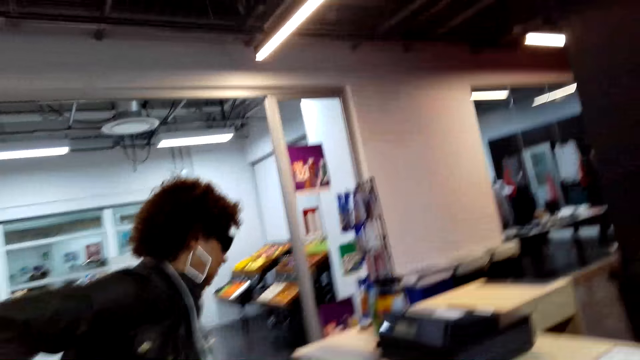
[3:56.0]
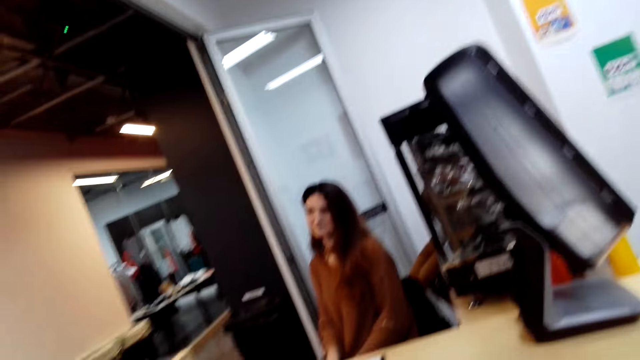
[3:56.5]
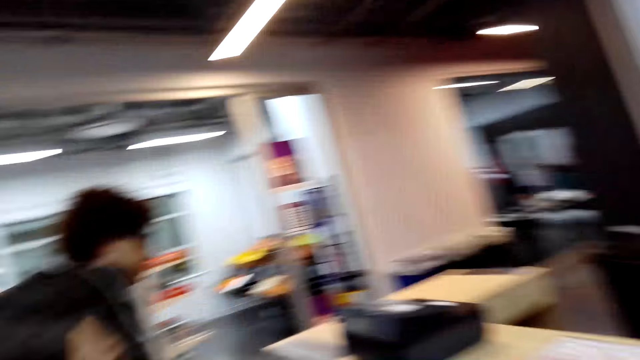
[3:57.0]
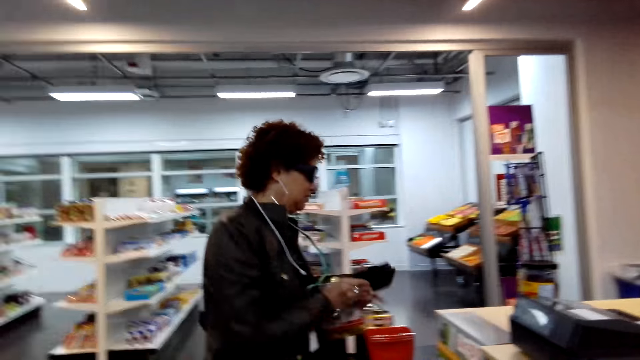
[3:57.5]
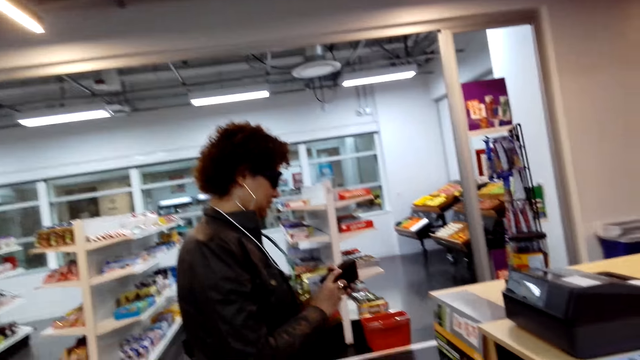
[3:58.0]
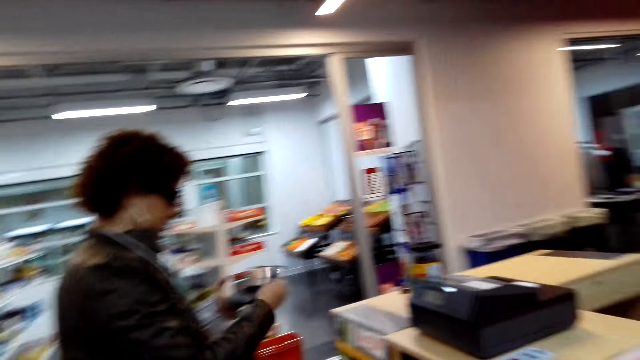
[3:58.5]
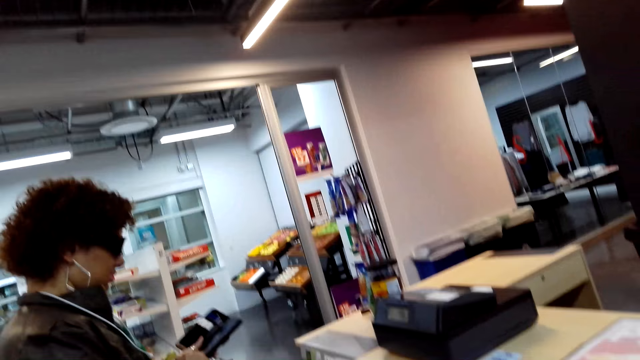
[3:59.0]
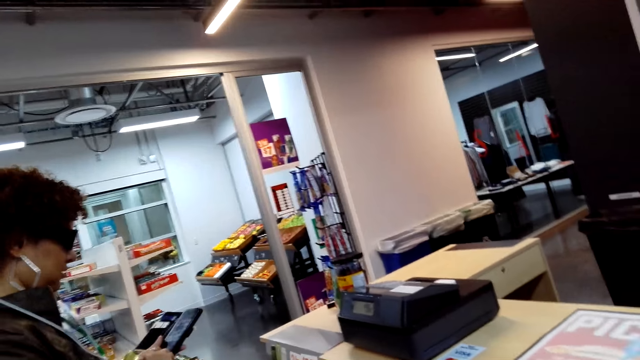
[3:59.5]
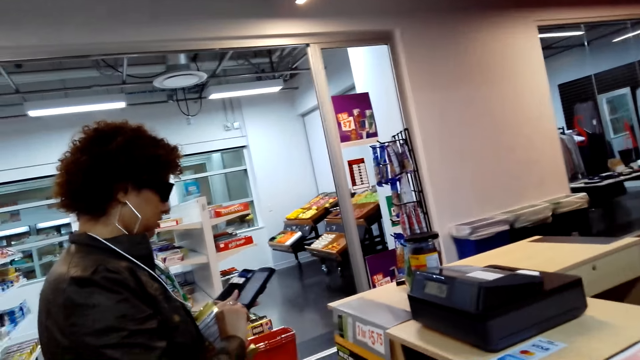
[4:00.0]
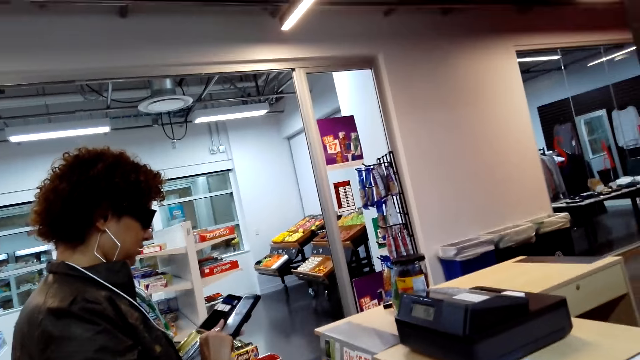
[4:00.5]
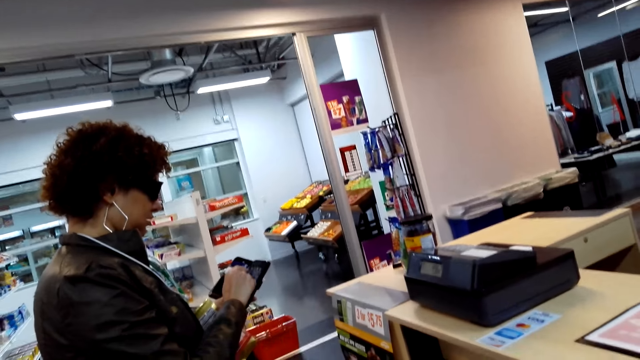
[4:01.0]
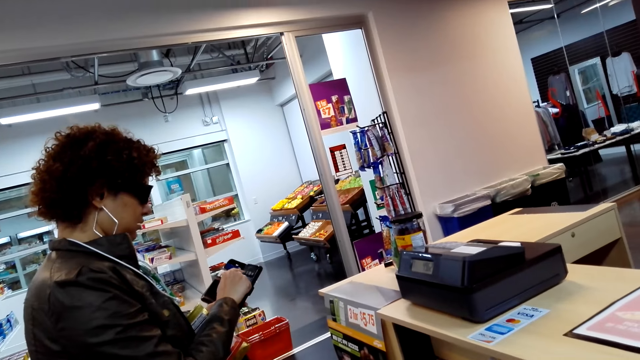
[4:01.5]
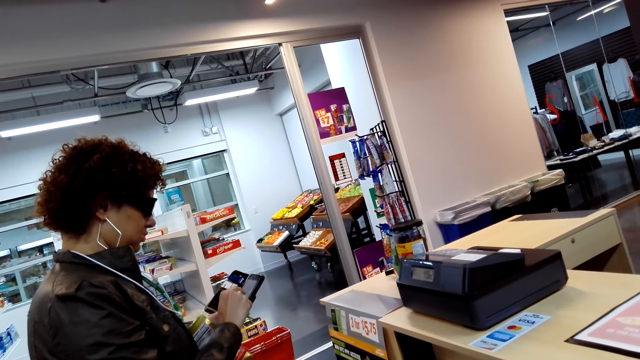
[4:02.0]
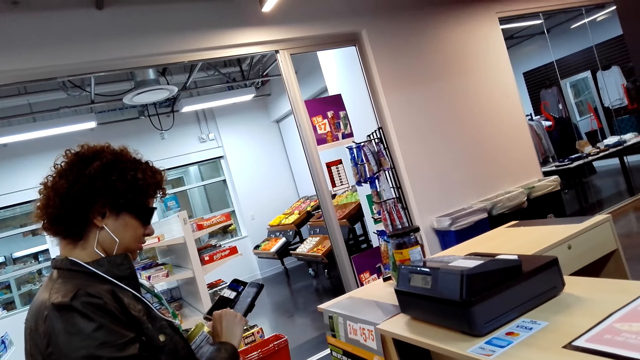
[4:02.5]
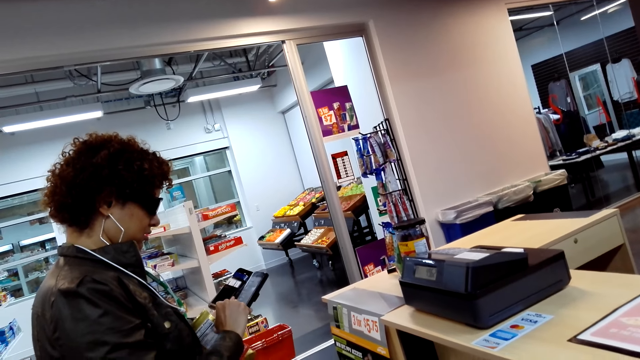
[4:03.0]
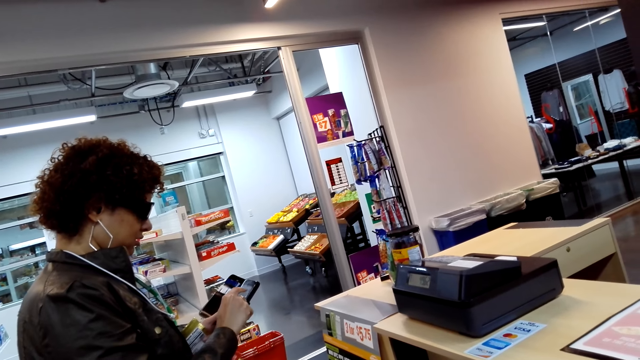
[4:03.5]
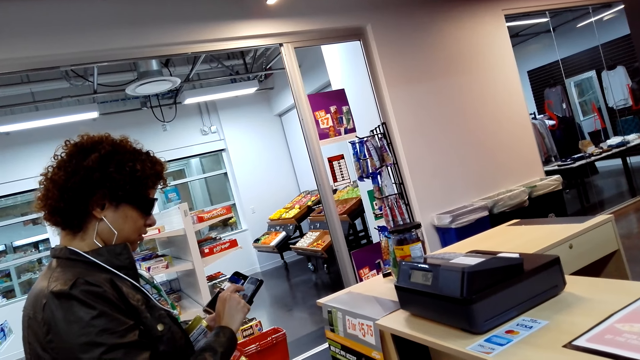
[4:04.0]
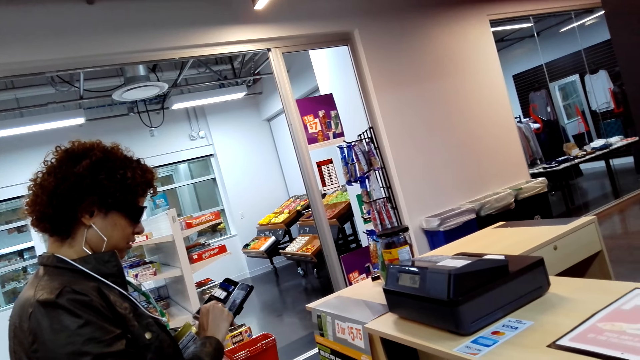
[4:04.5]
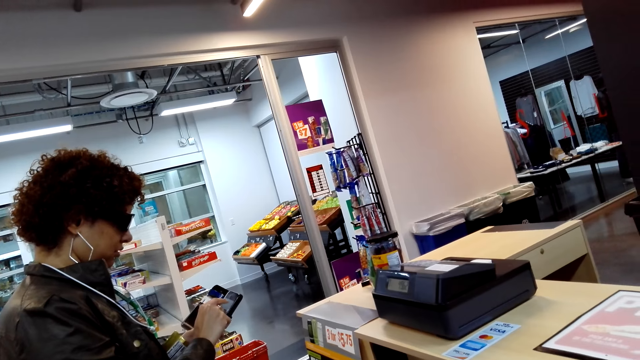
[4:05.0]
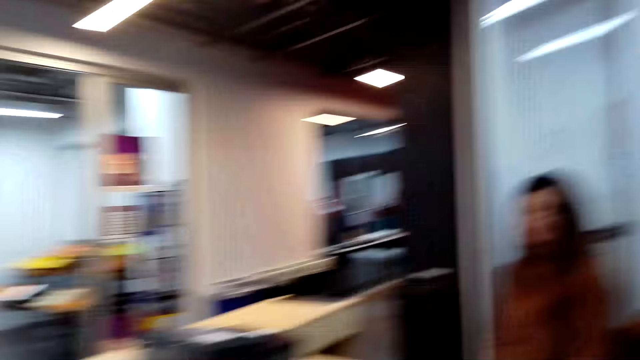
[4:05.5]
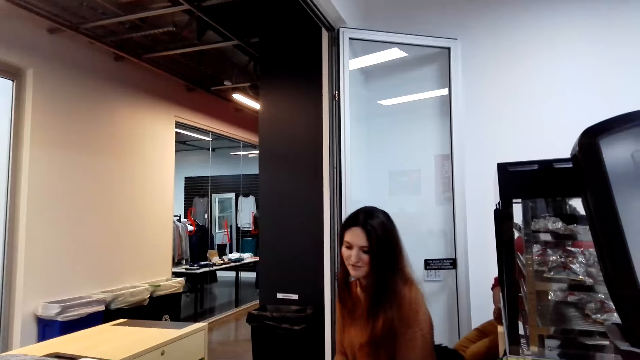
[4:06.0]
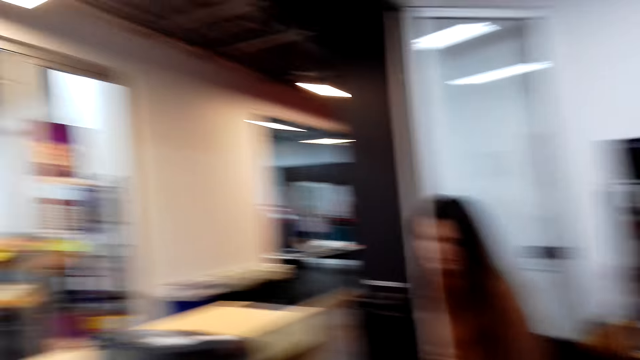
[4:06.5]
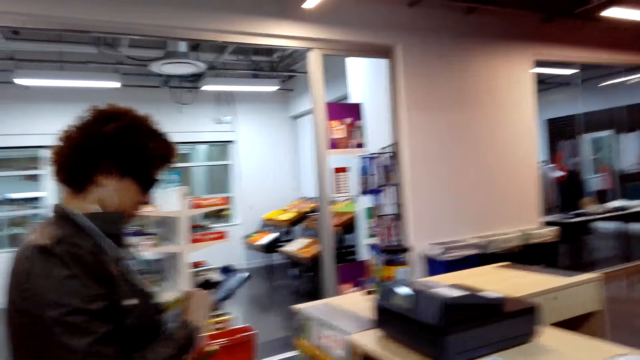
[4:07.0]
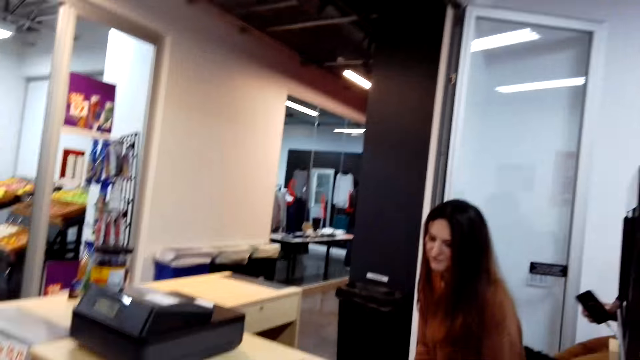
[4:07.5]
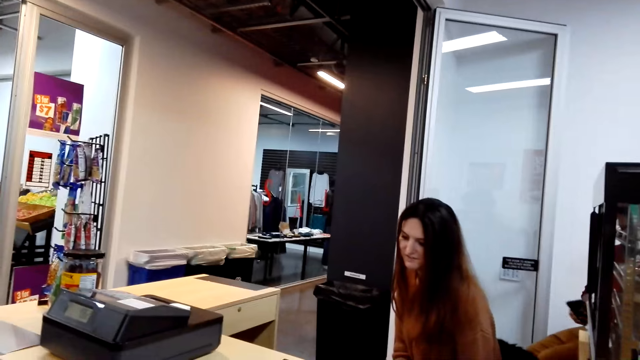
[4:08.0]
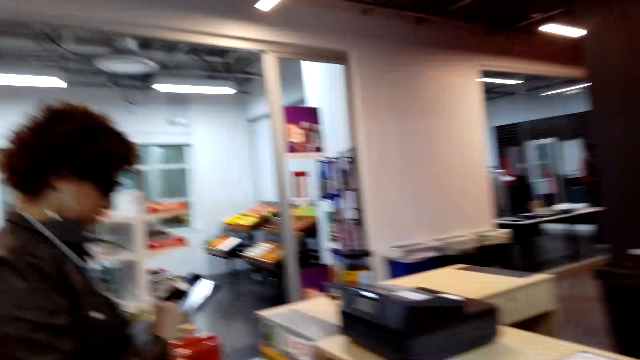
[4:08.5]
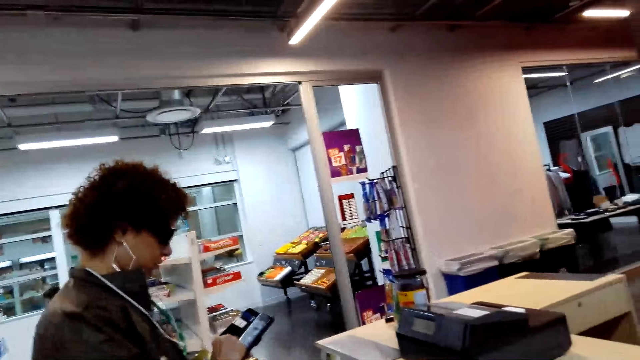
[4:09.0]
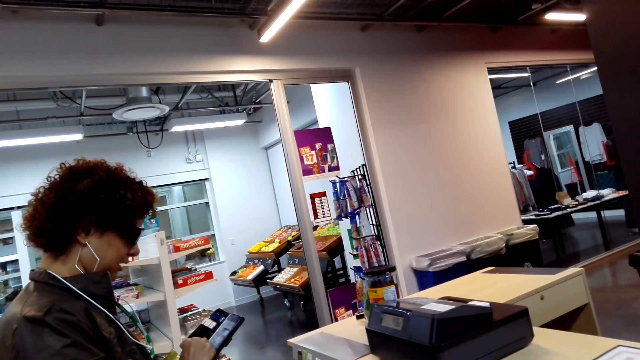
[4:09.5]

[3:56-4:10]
A person removes her phone from the pocket. The person operates the phone, and scrolls the phone. Another person talks to the camera wearer. The camera wearer converses with the first person and the other person.

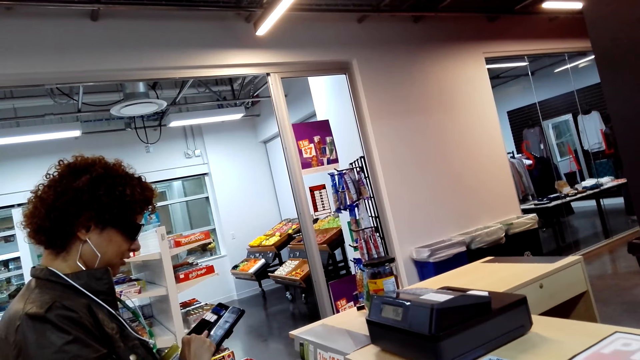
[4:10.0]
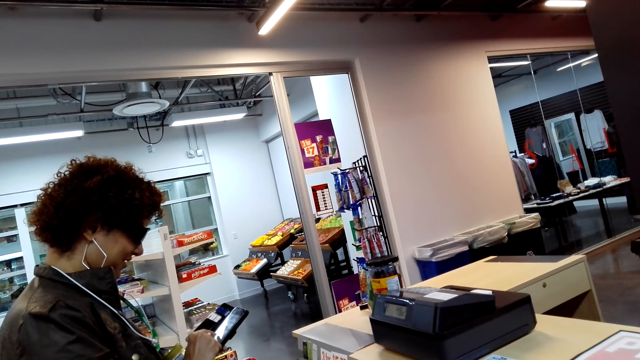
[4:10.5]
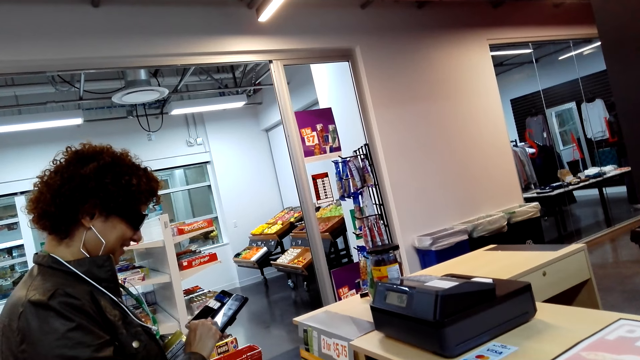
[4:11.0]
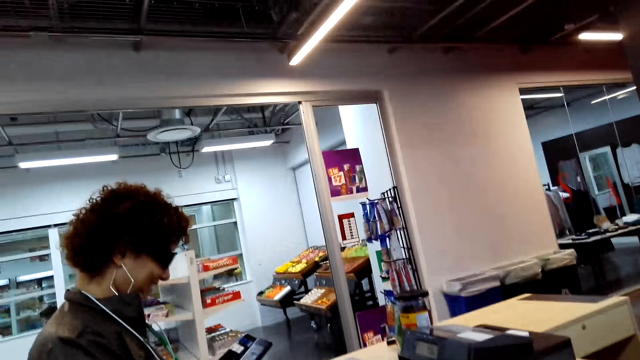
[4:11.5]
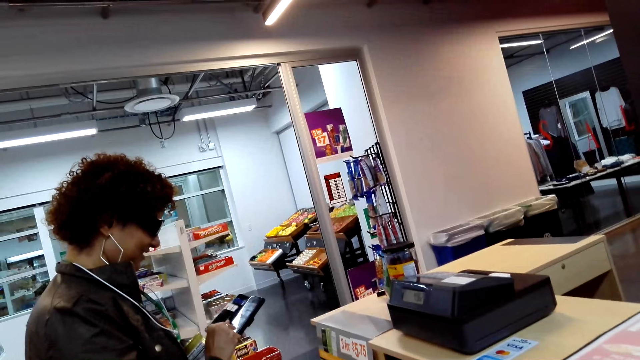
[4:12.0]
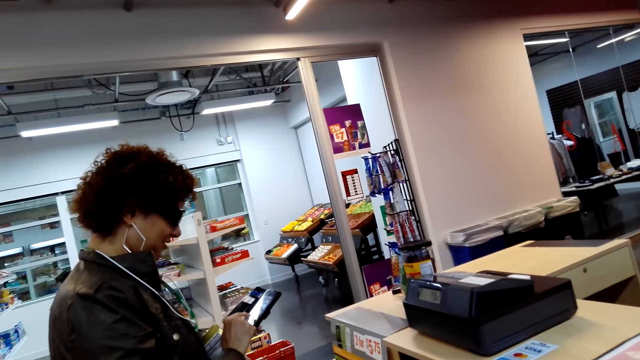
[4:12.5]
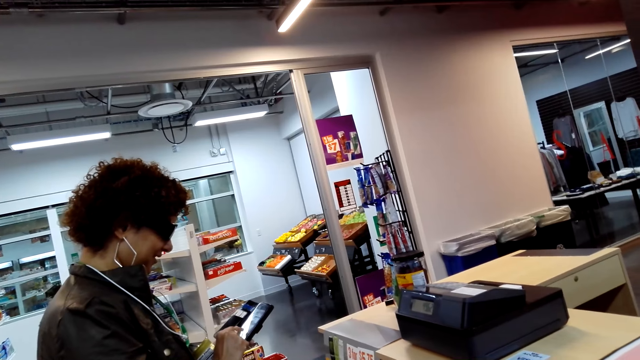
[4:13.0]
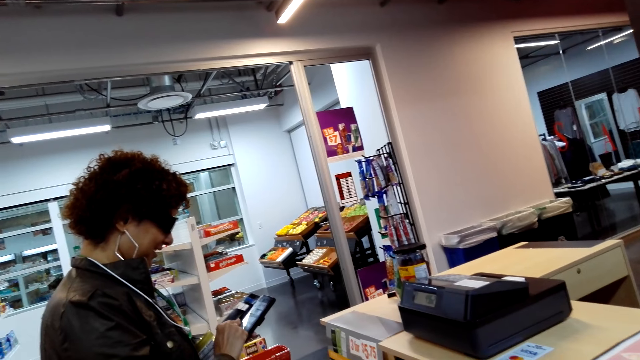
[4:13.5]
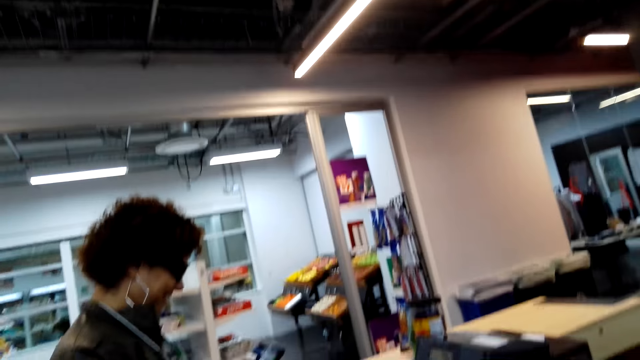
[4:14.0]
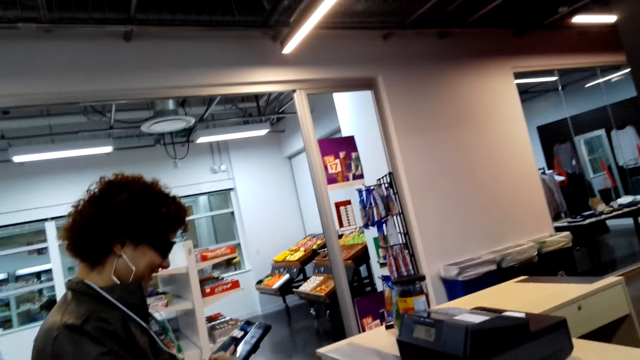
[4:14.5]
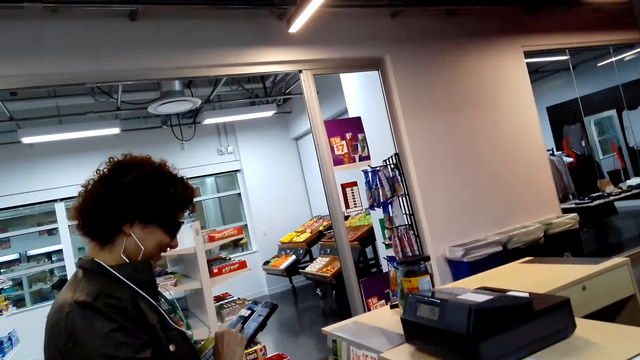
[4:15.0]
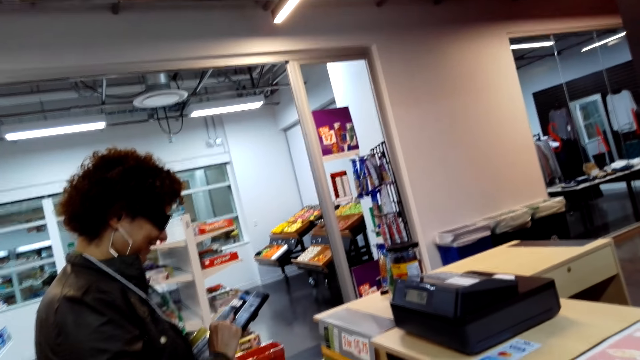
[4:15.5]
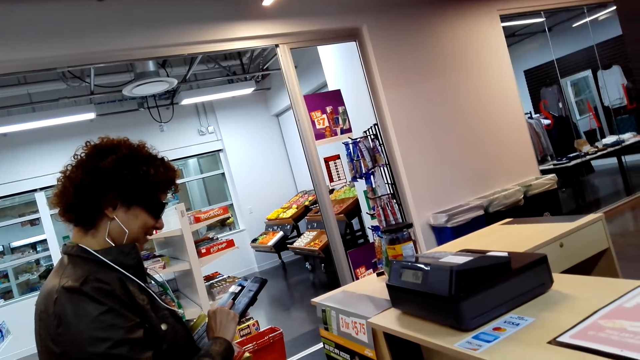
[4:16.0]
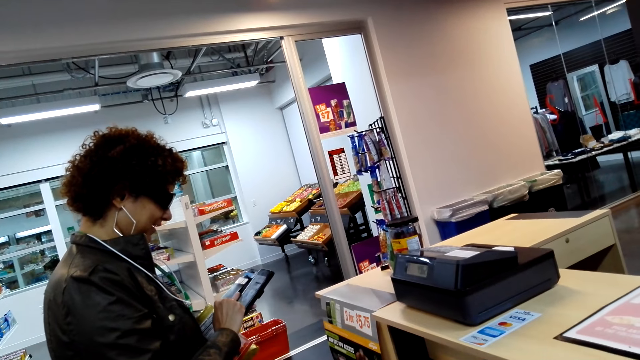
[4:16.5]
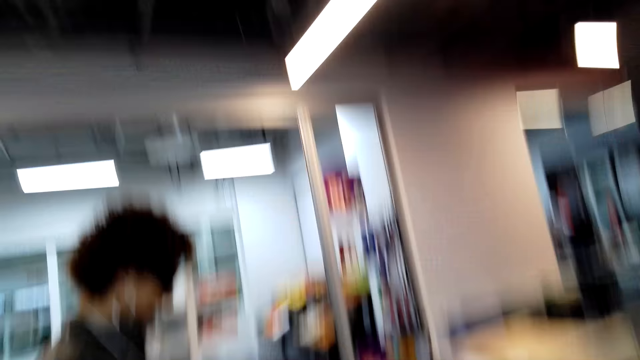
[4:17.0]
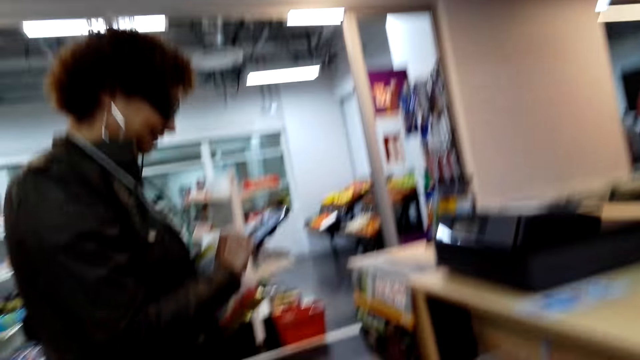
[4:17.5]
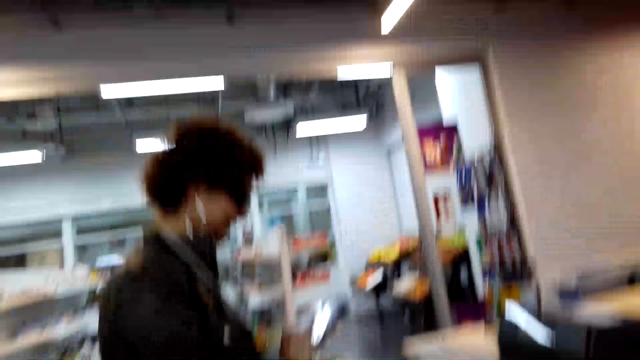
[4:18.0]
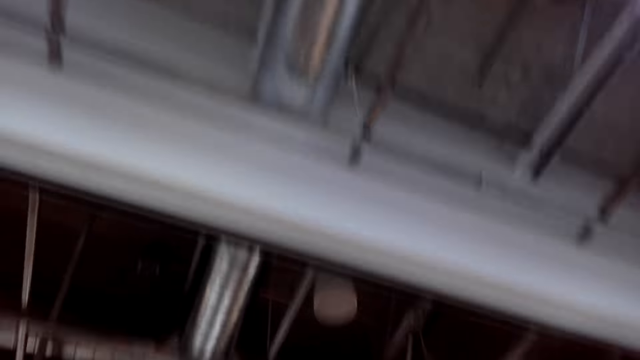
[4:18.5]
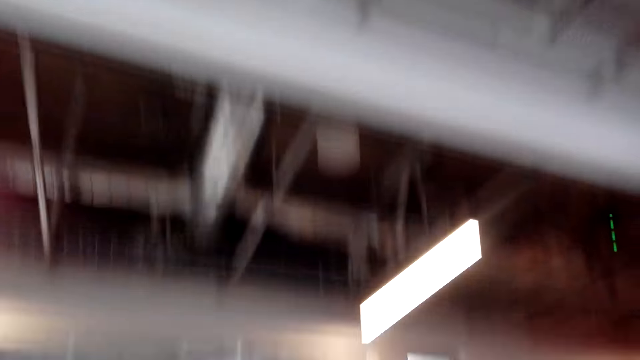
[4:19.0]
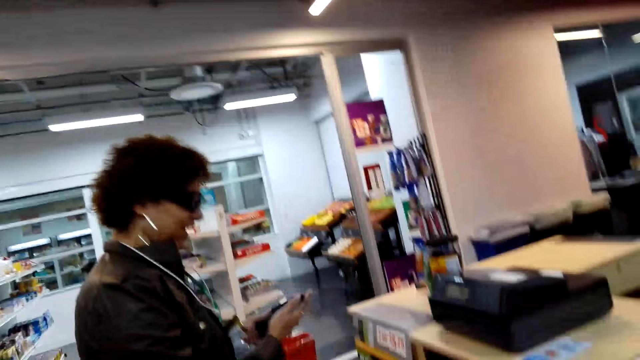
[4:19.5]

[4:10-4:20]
A person talks. The camera wearer moves her head.
